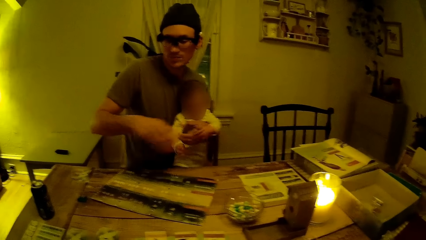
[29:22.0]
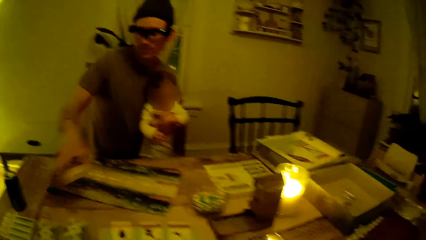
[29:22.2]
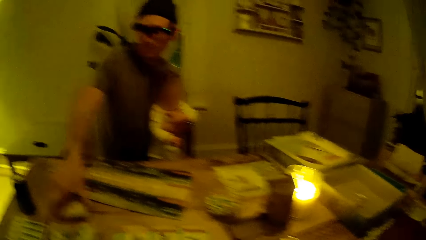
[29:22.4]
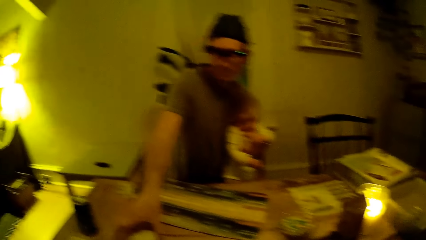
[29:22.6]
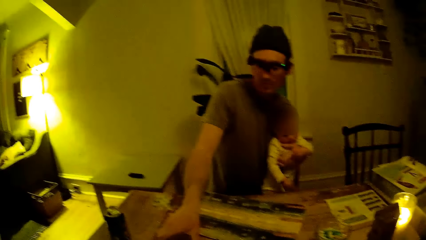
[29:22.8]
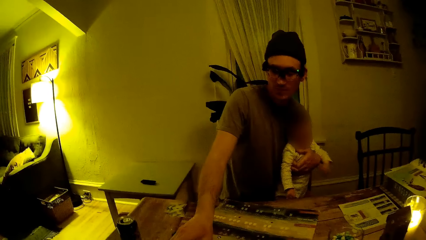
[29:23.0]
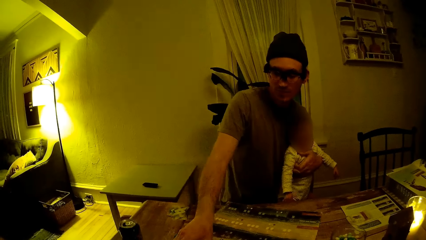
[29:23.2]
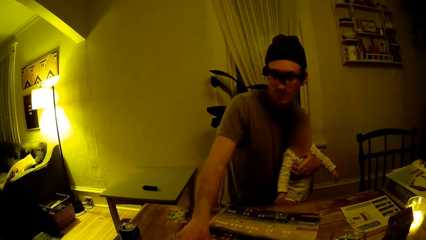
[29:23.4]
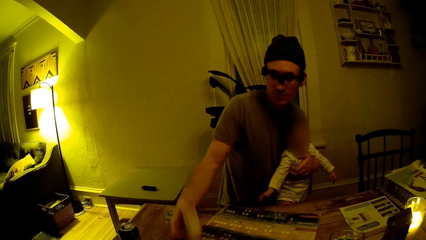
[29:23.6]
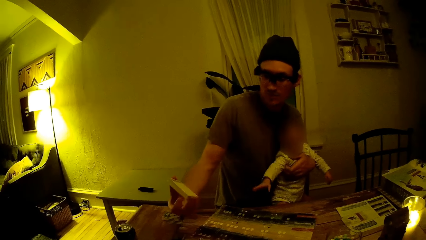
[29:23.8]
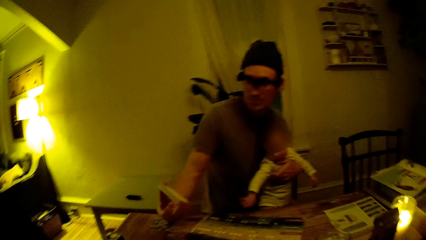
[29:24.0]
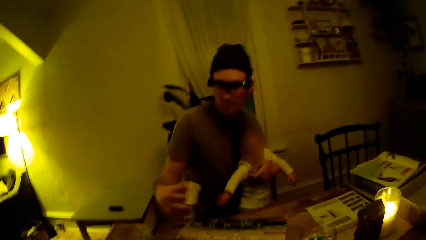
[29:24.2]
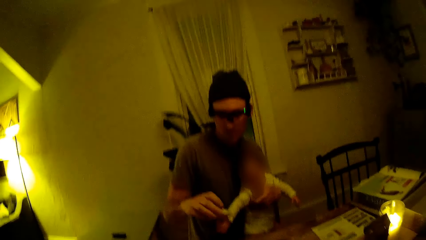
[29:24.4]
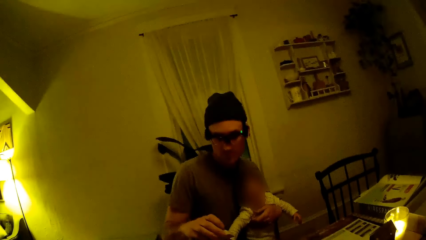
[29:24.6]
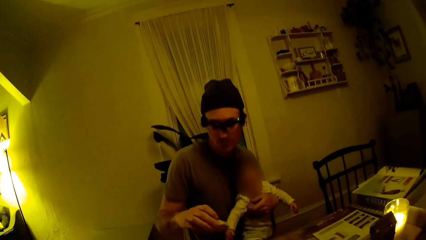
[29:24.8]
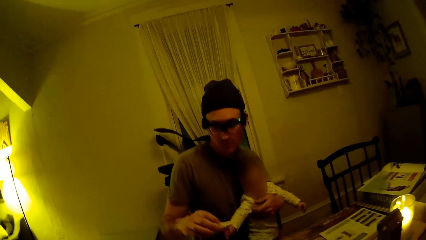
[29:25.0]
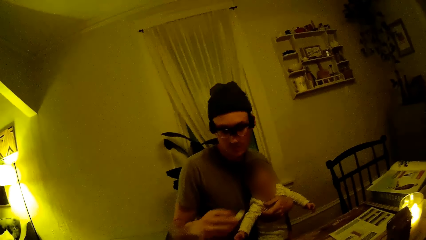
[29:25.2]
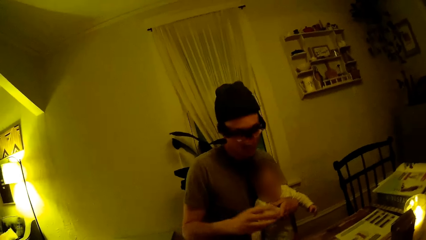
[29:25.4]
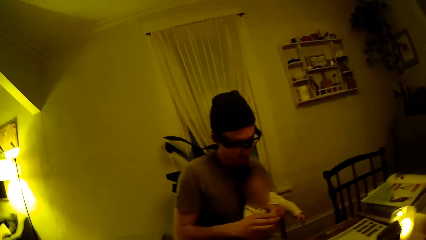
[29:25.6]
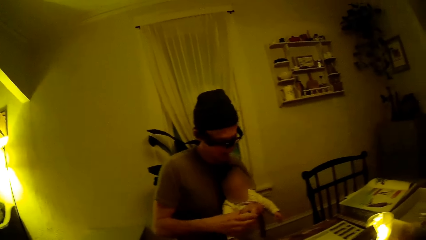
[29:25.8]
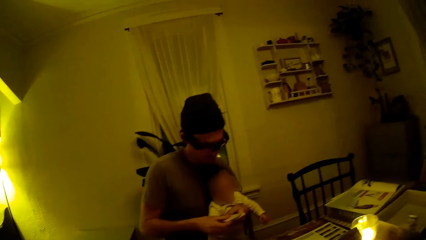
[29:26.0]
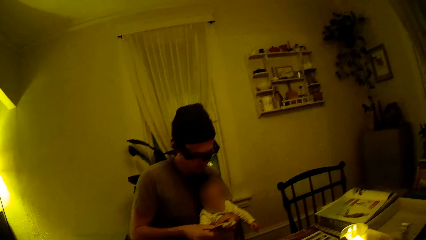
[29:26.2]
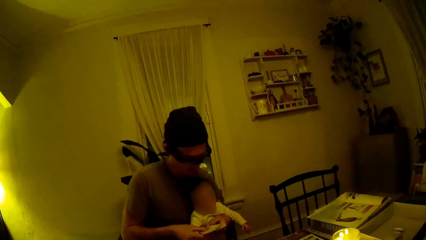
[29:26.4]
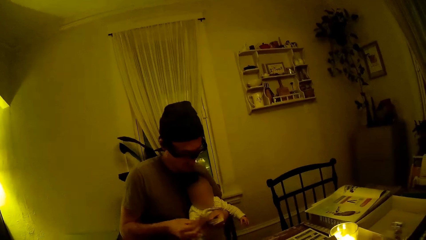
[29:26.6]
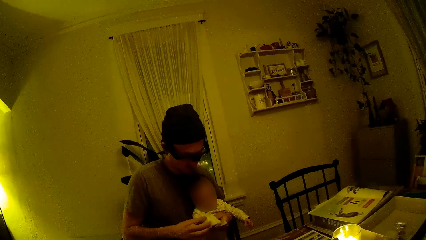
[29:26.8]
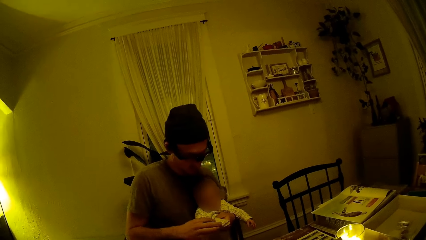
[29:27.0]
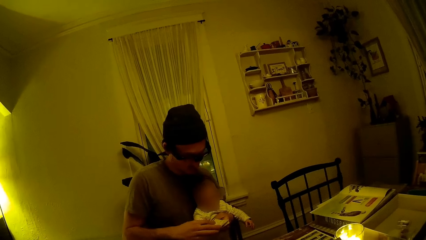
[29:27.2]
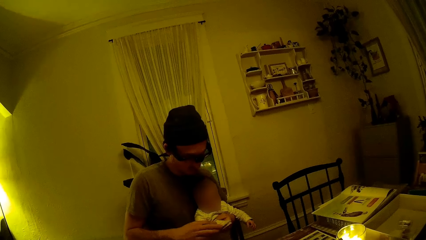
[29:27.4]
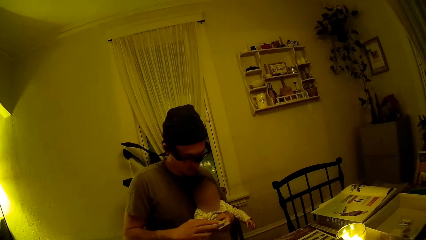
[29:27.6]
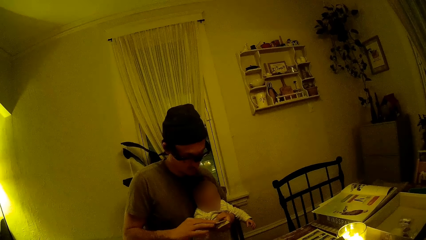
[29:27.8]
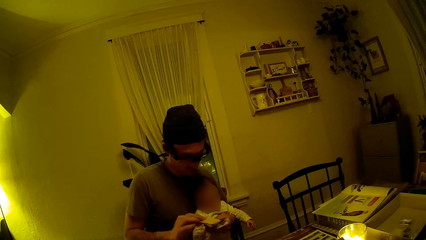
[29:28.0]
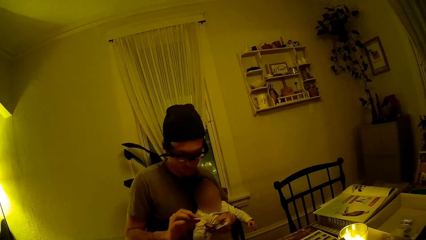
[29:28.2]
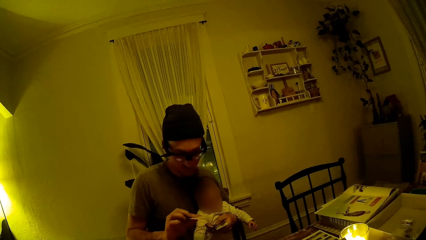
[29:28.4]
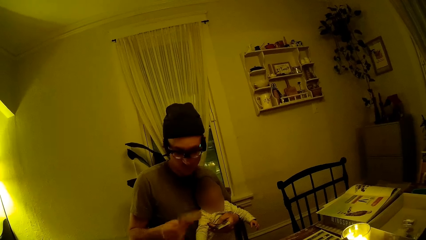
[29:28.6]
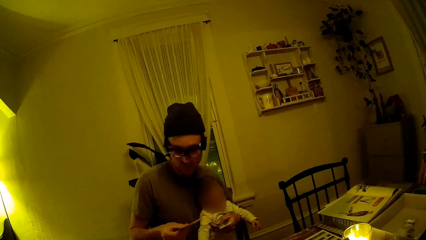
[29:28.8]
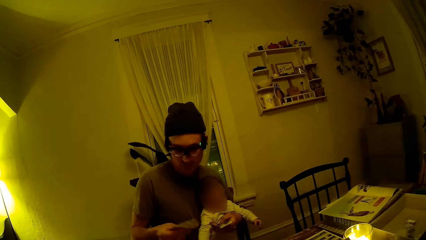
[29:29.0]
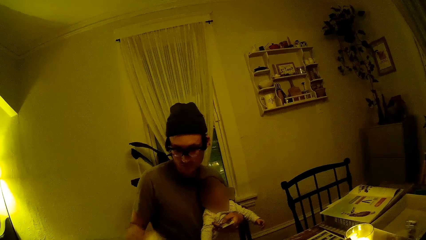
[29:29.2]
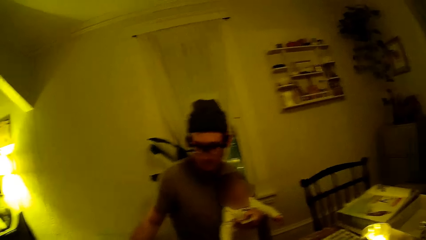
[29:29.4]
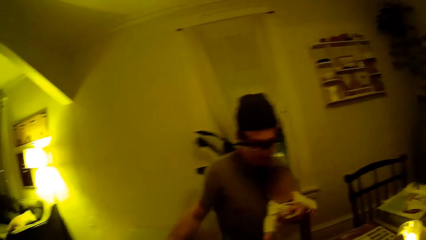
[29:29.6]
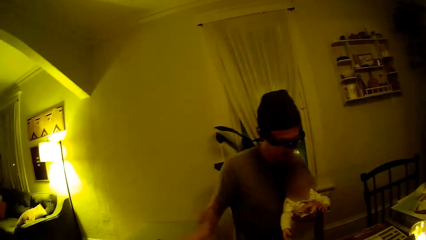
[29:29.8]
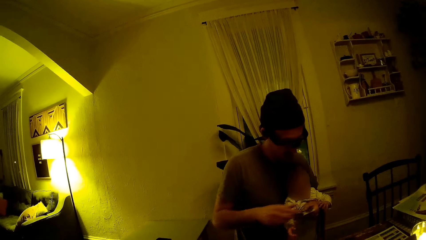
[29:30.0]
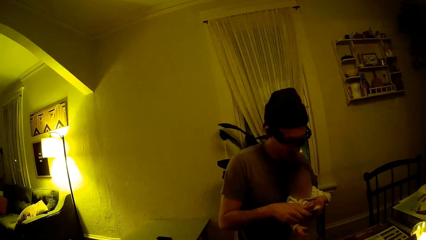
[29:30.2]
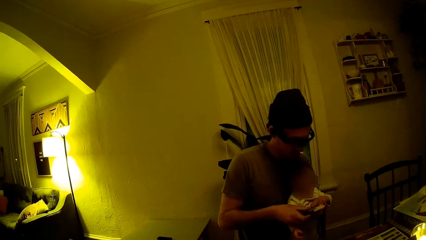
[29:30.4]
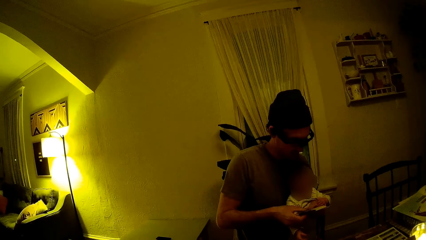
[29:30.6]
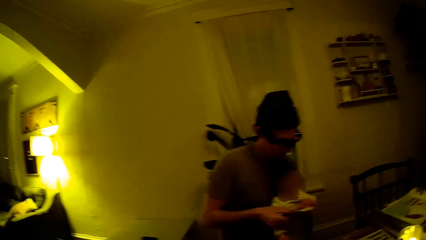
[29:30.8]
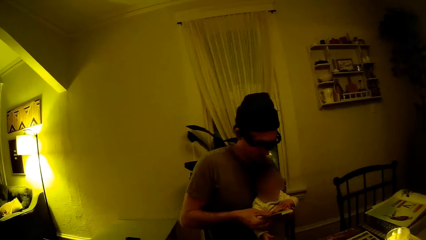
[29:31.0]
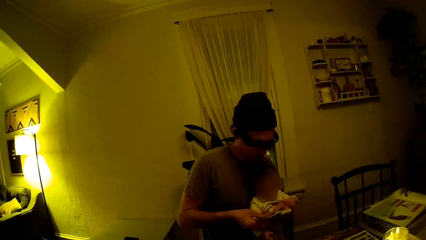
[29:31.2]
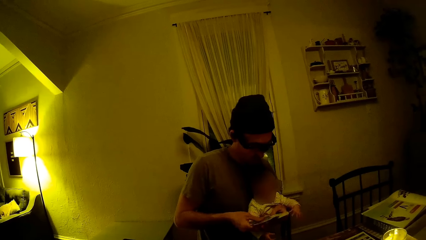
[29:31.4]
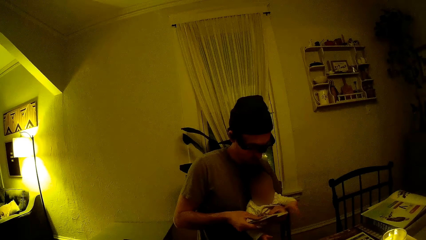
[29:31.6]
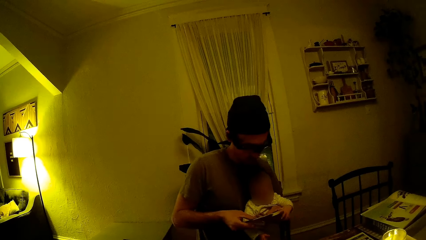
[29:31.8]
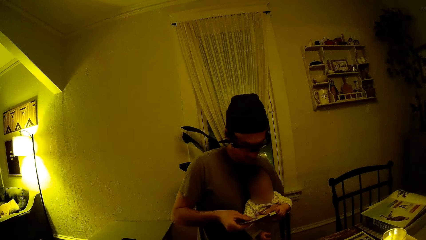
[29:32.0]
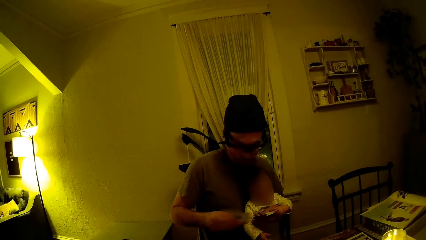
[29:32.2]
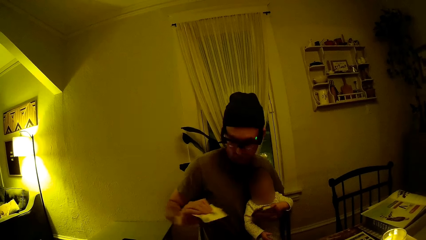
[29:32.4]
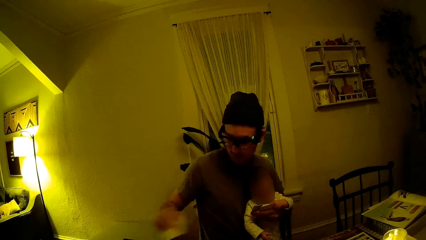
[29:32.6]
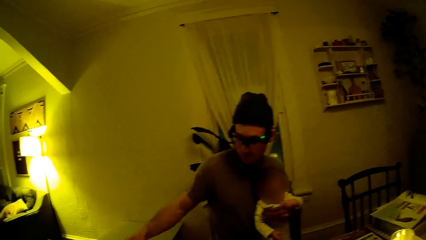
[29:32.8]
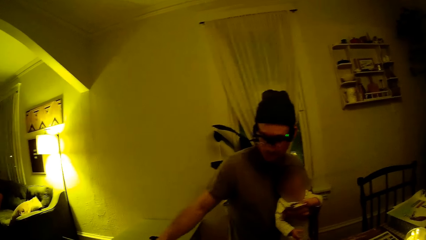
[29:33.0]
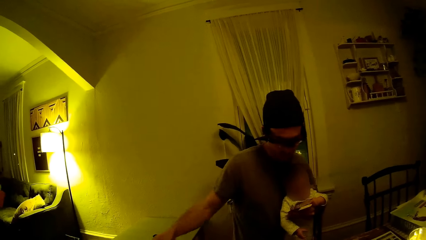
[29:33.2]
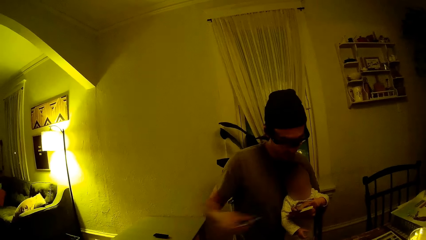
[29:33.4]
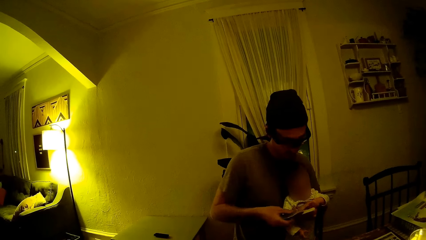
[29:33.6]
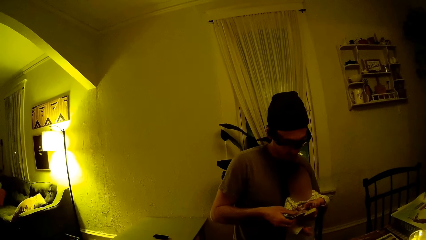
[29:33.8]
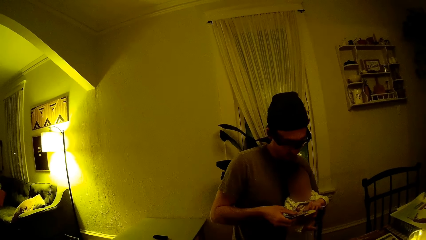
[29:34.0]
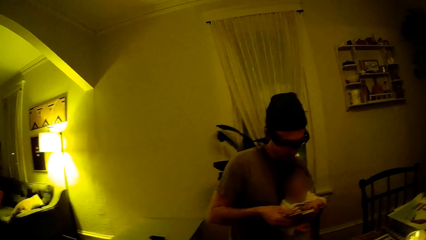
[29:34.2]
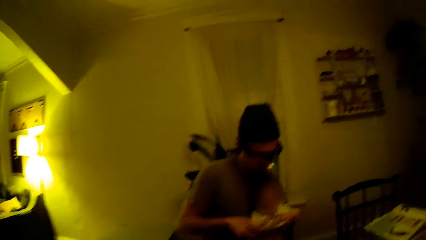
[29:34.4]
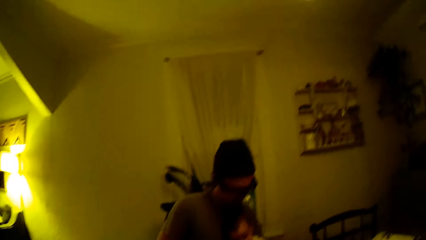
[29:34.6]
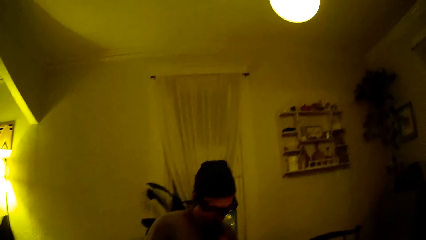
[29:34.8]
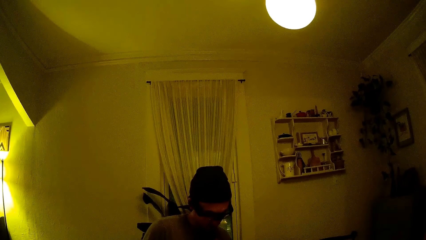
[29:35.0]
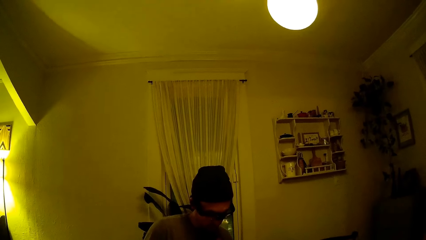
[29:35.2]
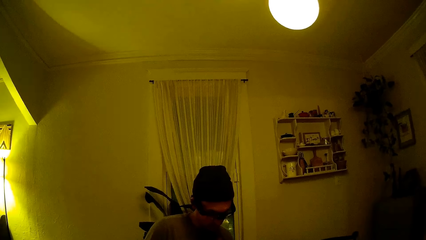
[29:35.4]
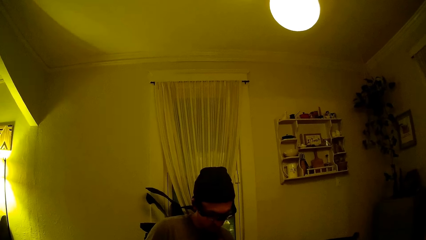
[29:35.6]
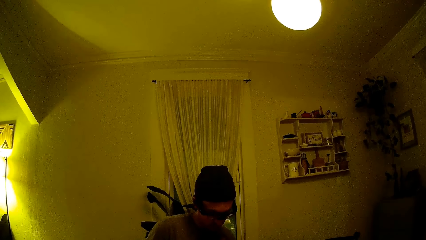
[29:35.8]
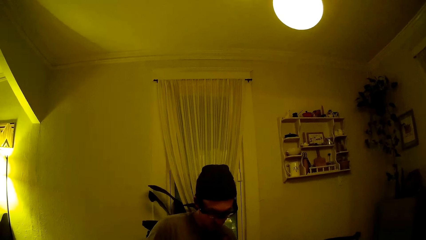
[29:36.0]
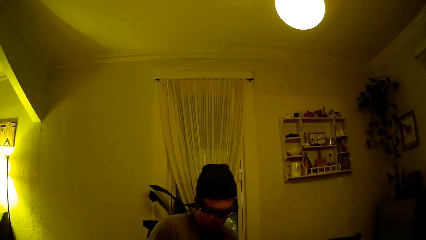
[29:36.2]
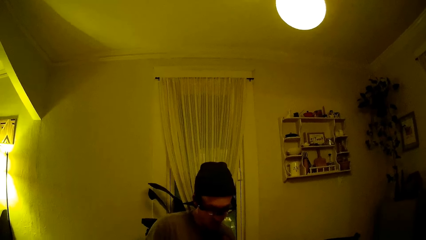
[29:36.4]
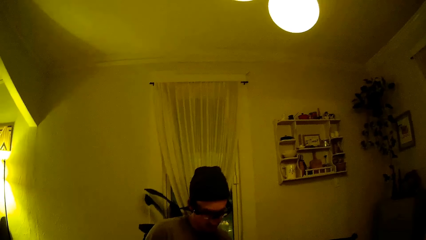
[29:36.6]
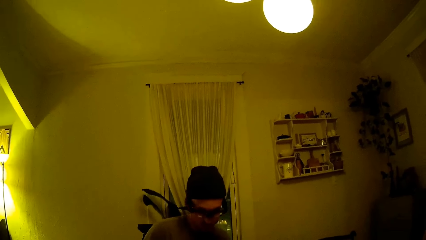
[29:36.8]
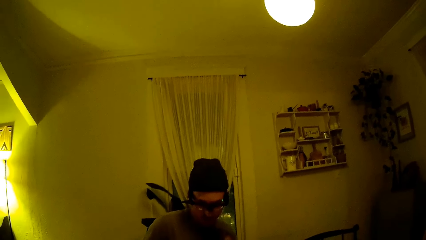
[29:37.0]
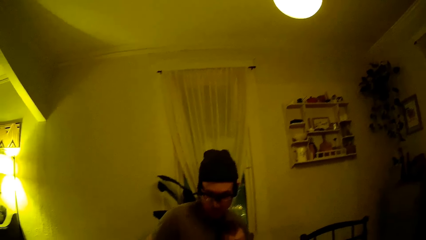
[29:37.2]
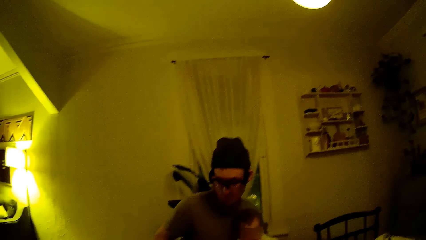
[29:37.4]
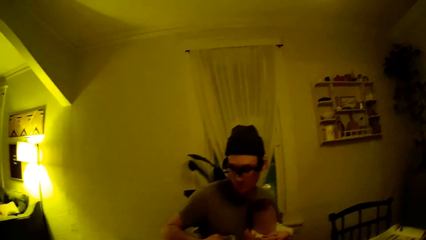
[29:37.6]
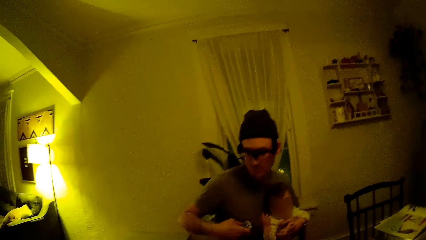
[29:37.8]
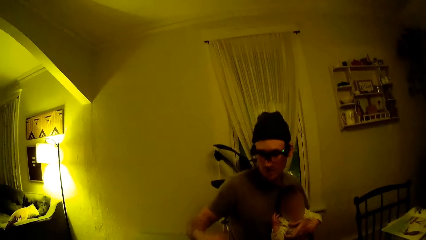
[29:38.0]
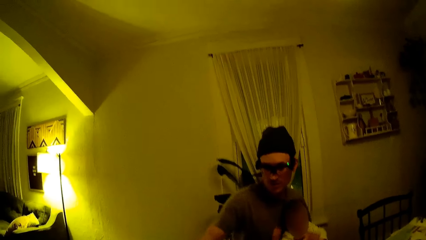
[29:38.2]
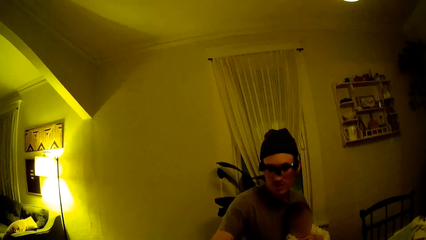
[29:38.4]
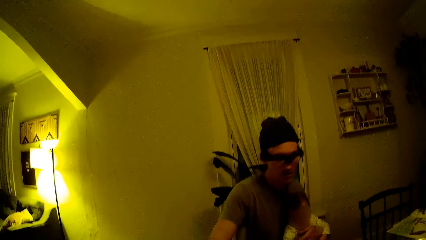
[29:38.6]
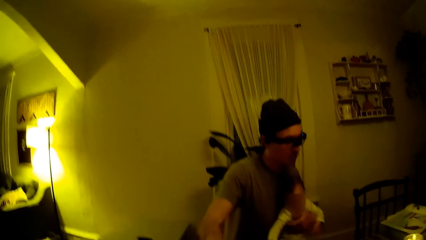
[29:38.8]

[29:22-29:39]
The man takes off his right hand. The man places the deck of cards in his right hand on the table. The man lifts the deck of cards in his right hand. The man examines the deck of cards in his right hand. The man places the deck of cards in his right hand in his left hand. The man examines the deck of cards in his hands. The man removes a card from the deck of cards with his right hand. The man places the card in his right hand on the table. The camera wearer talks to a person.
